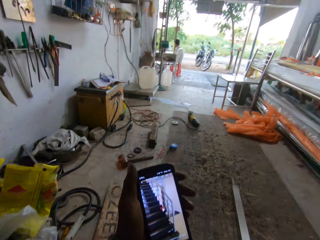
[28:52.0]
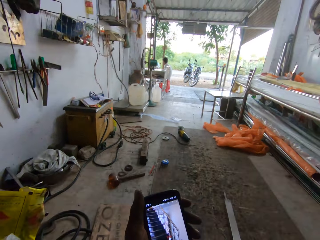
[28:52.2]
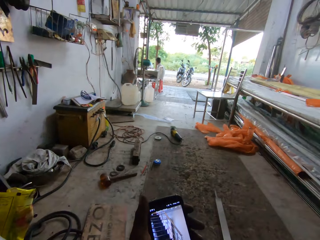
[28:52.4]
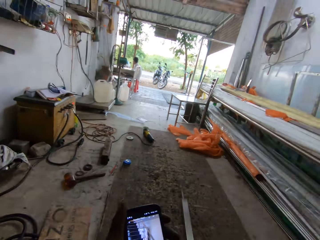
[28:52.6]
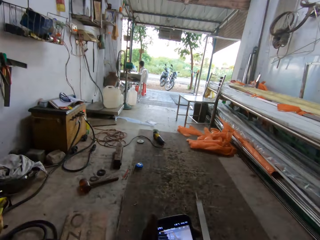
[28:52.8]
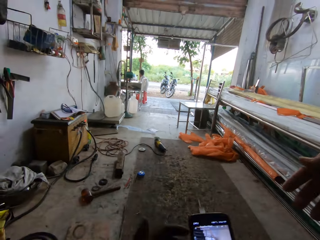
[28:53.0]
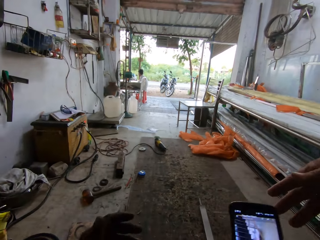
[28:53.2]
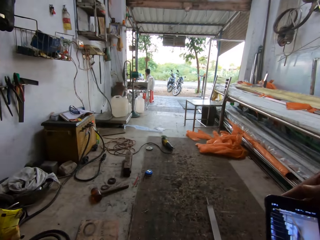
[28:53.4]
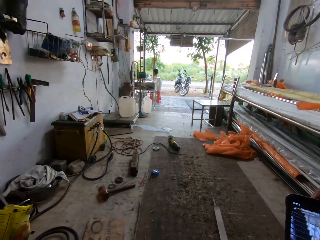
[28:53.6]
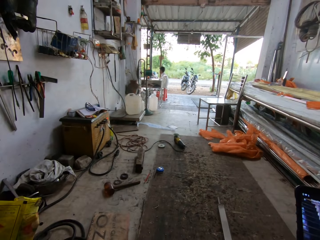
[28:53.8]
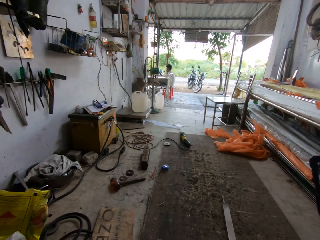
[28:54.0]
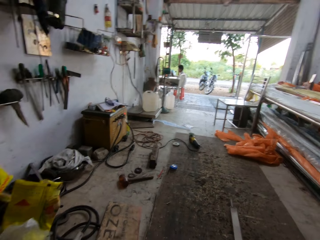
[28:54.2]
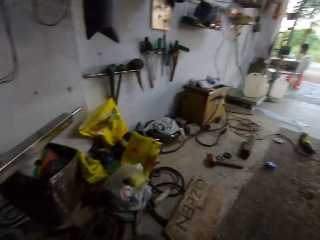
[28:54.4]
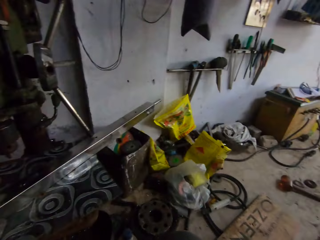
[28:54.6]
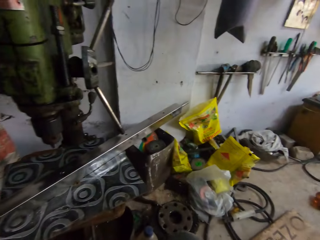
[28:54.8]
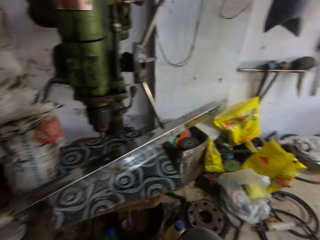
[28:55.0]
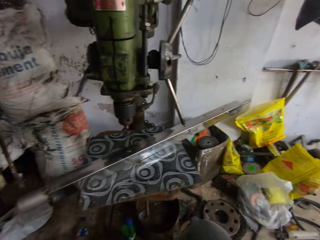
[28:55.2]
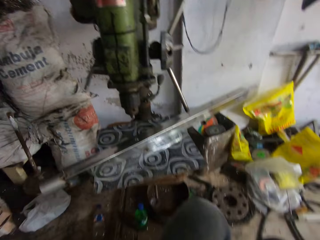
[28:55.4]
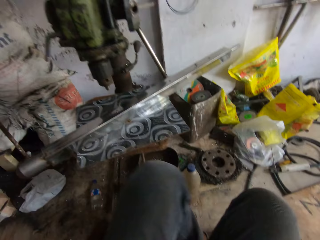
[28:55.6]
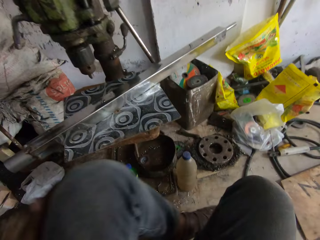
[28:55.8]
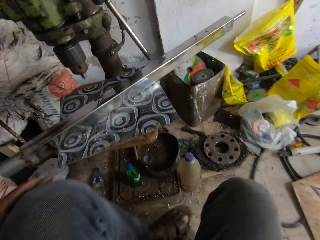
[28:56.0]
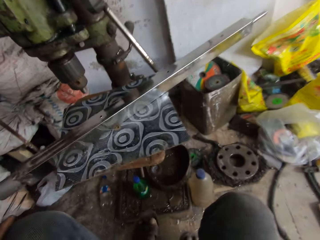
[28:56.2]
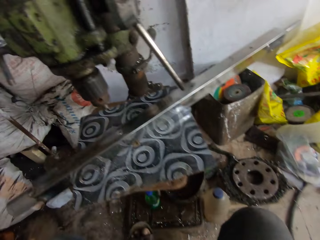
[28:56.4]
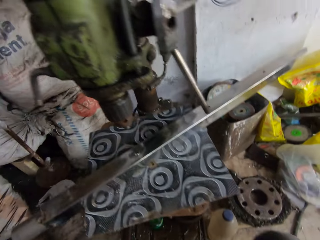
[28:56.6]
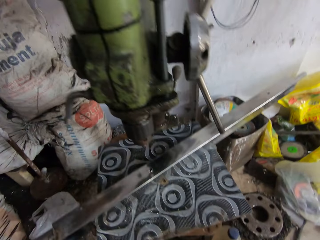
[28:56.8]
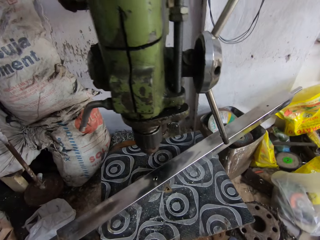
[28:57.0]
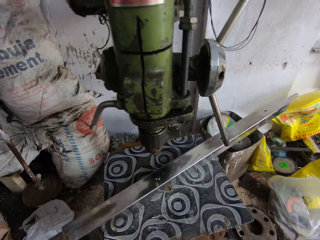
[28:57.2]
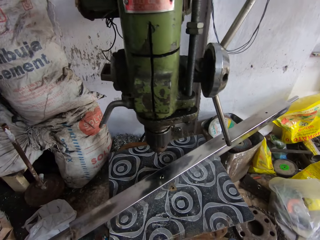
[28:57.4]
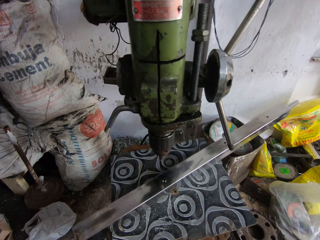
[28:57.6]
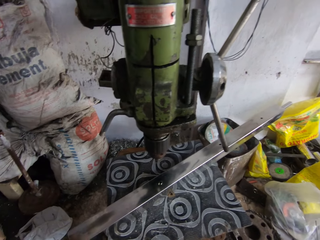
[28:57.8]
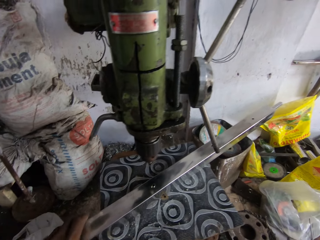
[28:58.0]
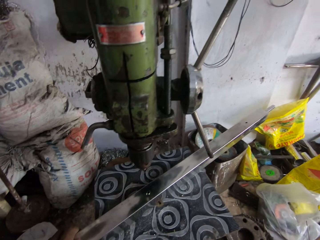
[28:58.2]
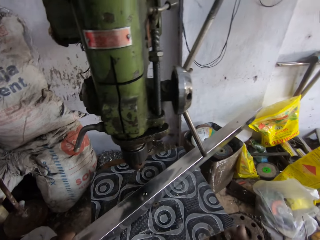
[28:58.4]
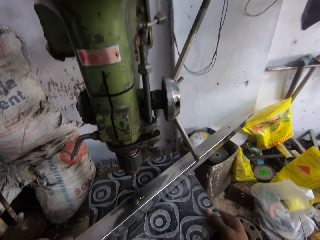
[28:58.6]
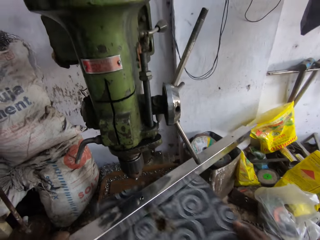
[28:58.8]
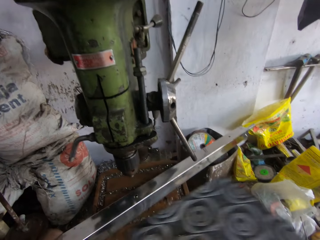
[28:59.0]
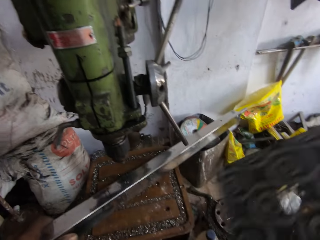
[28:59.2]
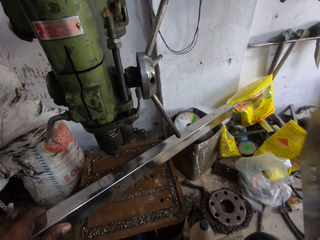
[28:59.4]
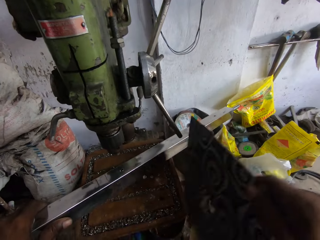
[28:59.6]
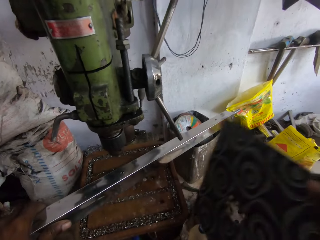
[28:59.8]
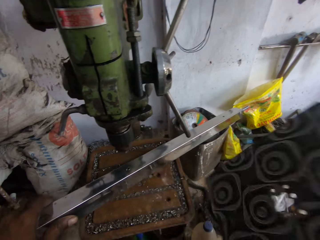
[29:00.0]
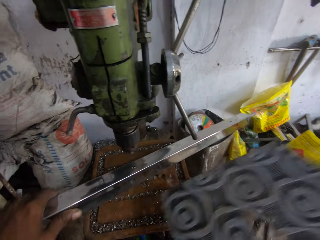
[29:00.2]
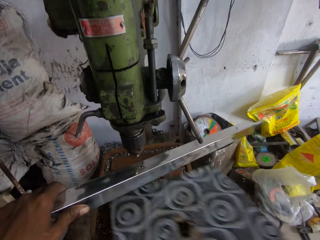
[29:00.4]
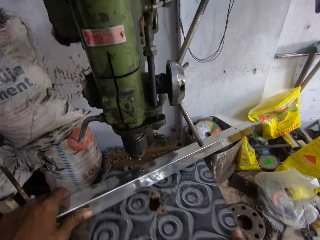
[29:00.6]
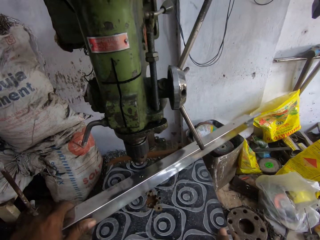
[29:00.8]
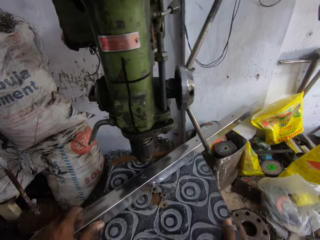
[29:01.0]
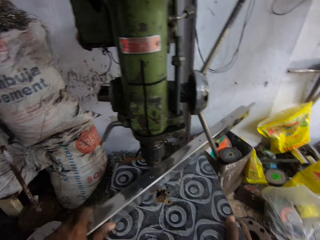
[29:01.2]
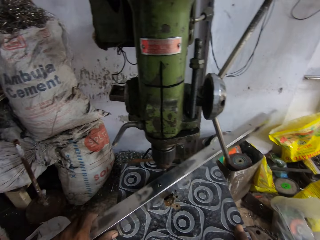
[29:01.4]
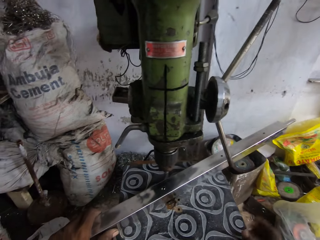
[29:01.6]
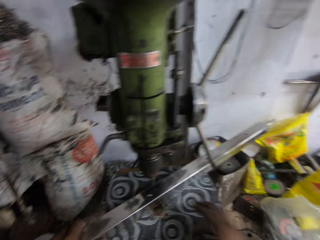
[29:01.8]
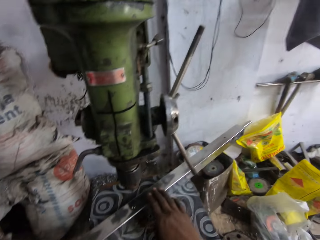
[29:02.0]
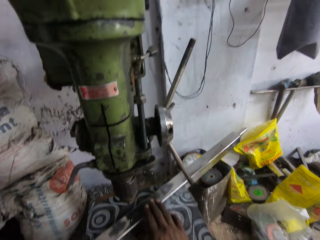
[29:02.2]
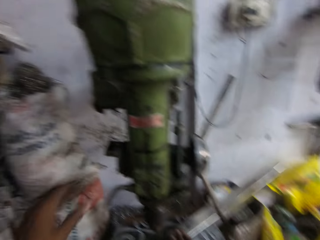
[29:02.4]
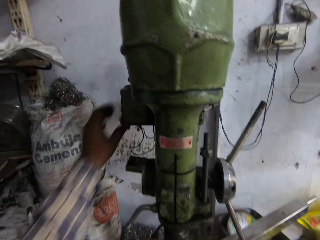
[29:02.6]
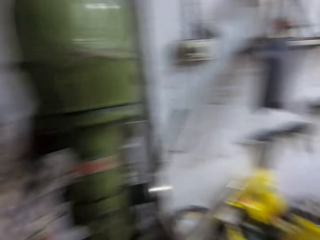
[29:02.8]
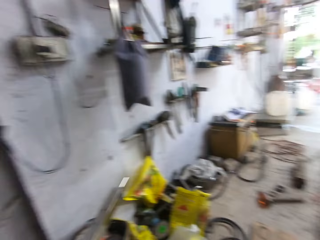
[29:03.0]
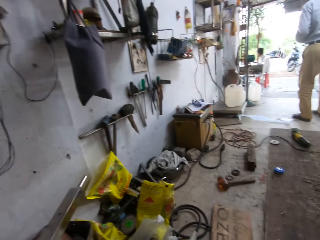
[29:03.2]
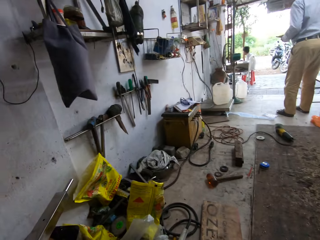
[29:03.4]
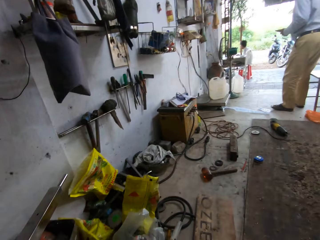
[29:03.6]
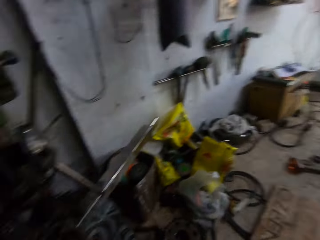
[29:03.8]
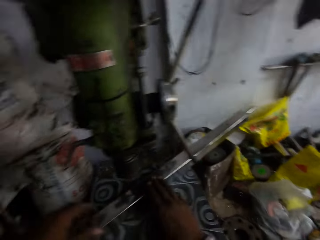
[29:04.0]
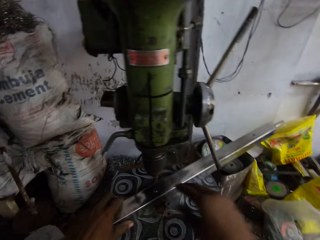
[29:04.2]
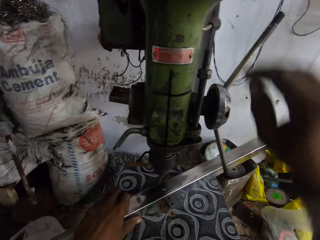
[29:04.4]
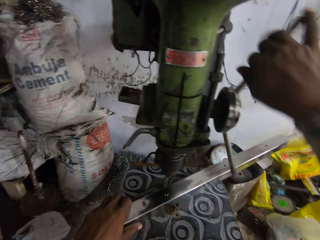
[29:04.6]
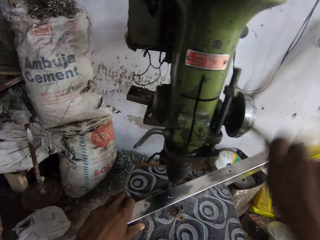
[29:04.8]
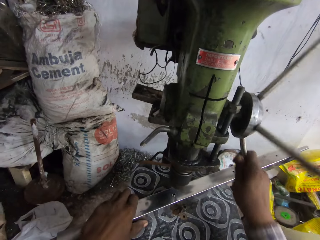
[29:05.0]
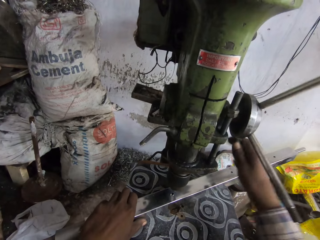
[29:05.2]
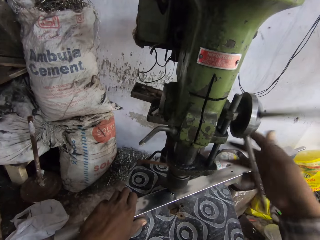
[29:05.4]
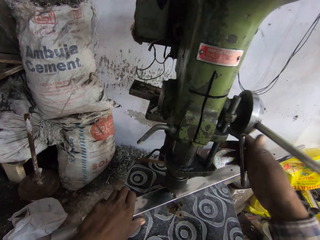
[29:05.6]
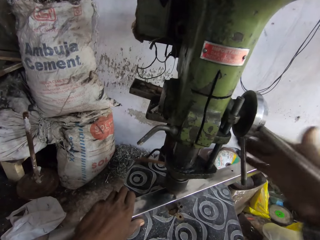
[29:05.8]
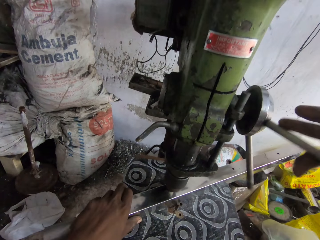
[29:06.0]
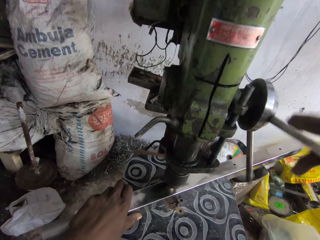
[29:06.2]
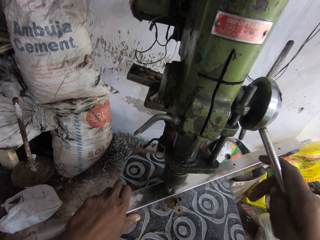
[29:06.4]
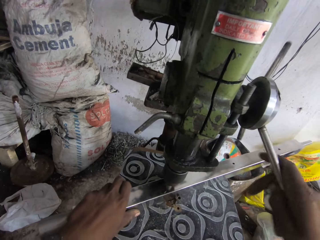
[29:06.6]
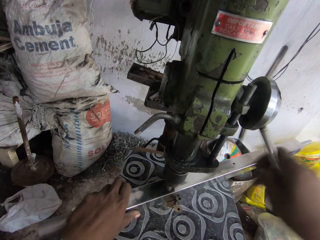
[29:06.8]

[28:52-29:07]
The camera wearer gives the phone to the man with his right hand. He removes the table top with his right hand. He hits the table top on the drill press with his right hand. He drops the table top on the table with his right hand. He holds the metal rod on the table with his right hand. He turns on the drill press with his left hand. He turns the quill feed on the drill press that drills the rod with his right hand. He puts holes on the metal.

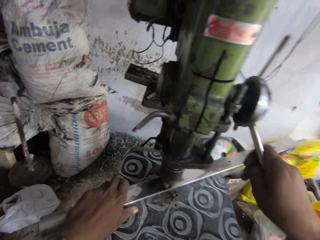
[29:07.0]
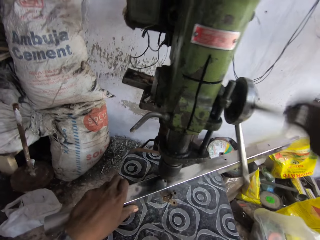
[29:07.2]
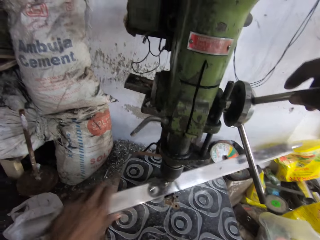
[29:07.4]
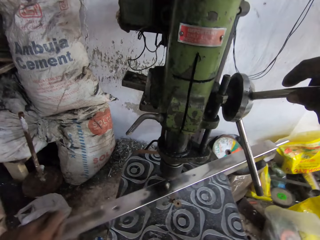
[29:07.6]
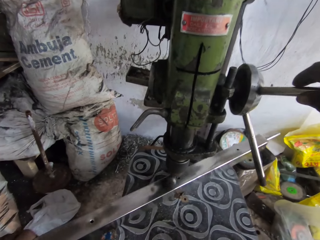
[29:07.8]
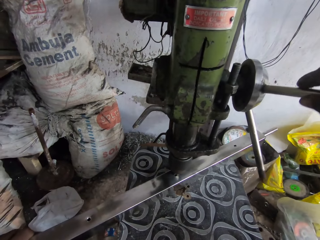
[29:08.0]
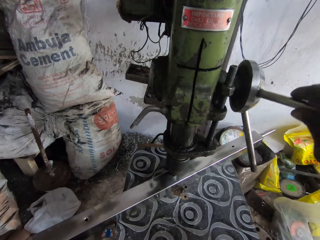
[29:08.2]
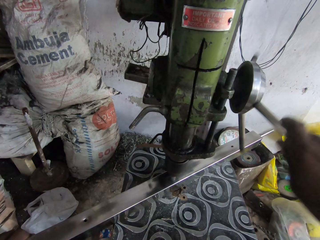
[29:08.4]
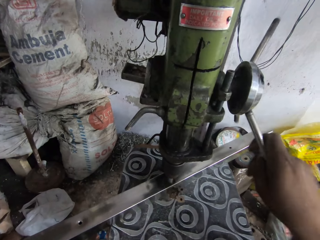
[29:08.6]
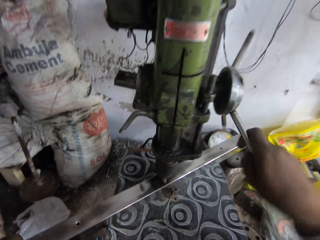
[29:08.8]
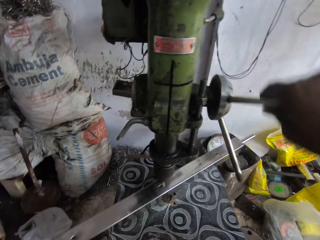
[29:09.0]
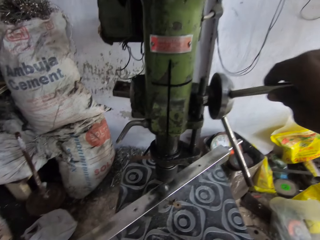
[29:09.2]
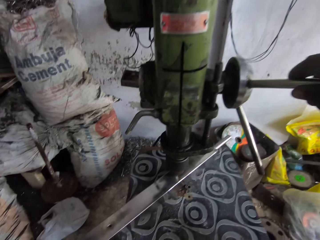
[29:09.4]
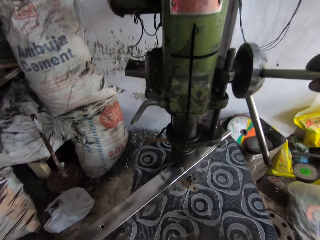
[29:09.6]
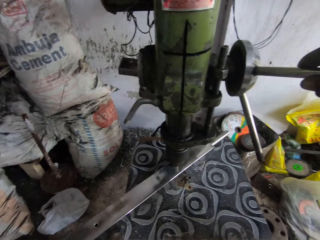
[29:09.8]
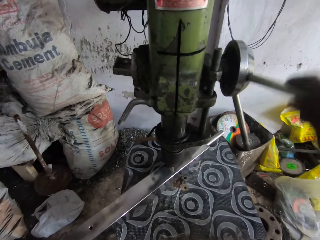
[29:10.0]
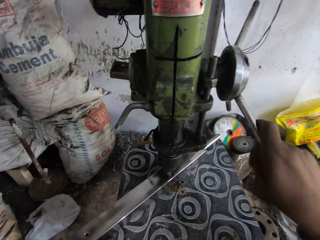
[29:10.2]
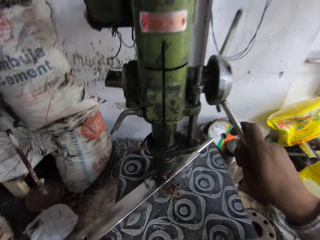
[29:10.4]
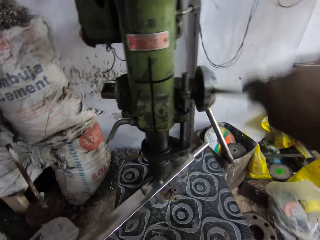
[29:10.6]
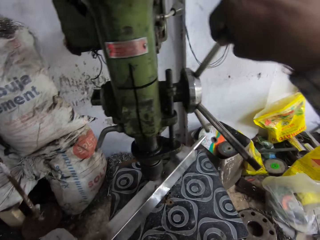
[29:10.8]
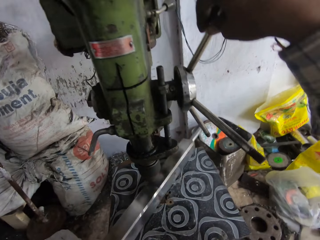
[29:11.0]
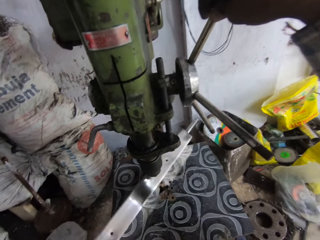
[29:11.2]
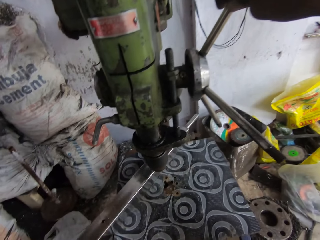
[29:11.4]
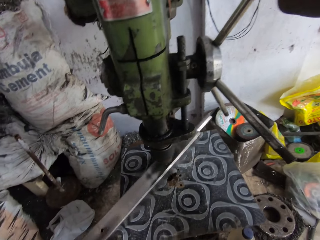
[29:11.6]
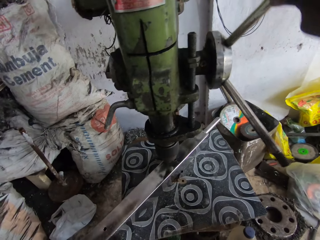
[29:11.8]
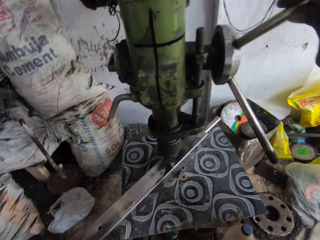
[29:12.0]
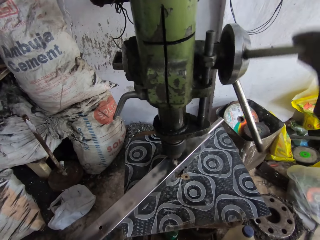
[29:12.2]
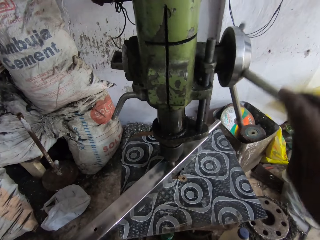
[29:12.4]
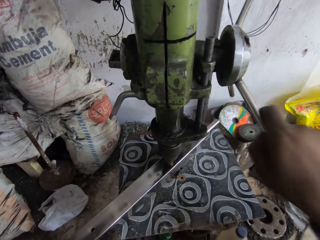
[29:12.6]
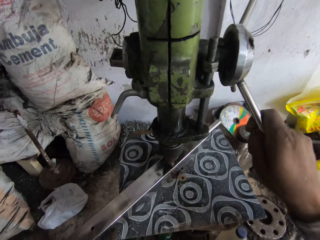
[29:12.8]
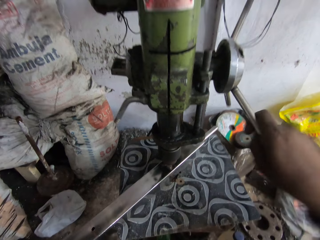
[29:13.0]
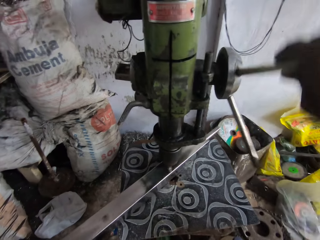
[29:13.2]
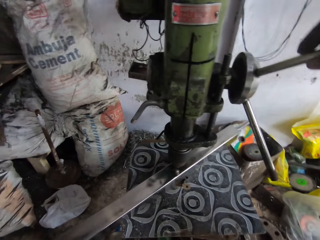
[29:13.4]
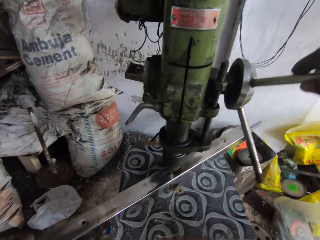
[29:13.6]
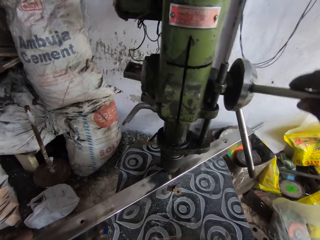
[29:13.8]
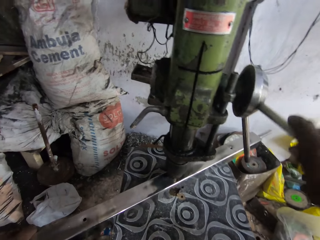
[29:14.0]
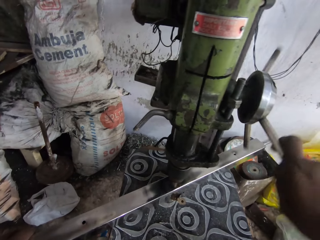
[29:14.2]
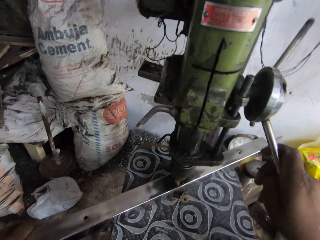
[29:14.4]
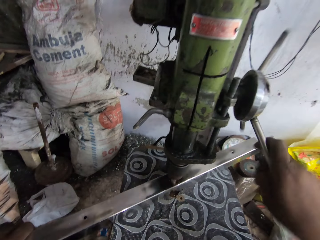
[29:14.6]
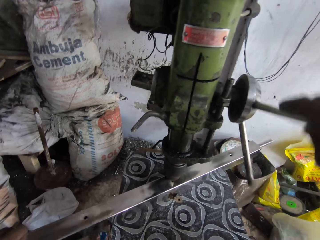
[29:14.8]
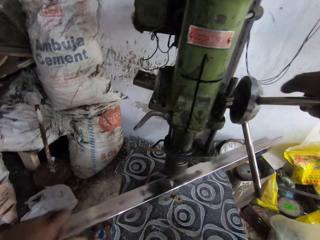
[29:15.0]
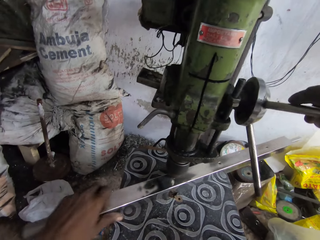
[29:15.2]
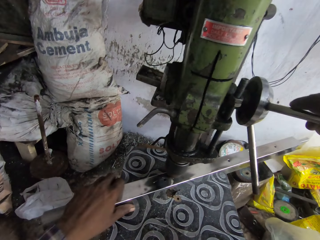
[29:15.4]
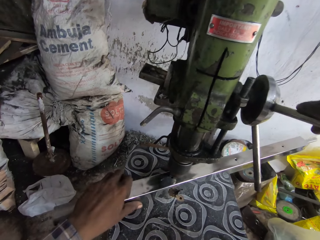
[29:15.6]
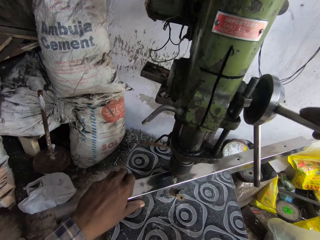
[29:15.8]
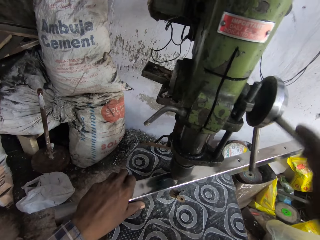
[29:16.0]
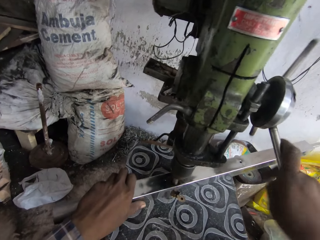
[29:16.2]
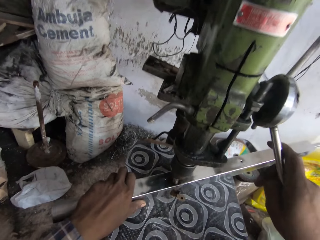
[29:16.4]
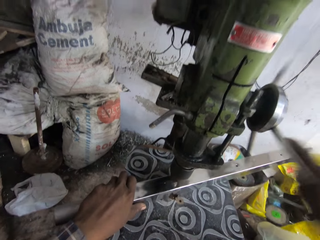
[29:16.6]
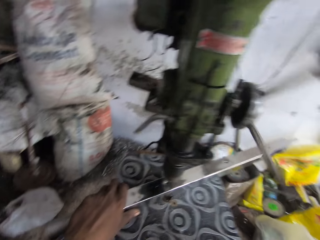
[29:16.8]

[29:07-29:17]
The camera wearer moves the metal rod across the table with his left hand. He turns the quill feed on the drill press that drills the rod with his right hand. He moves the metal rod across the table with his left hand. He turns the quill feed on the drill press that drills the rod with his right hand. He flips the metal rod with his left hand. He turns the quill feed on the drill press that drills the rod with his right hand. He moves the metal rod across the table with his left hand. He turns the quill feed on the drill press that drills the rod with his right hand. He moves the metal rod across the table with his left hand. He turns the quill feed on the drill press that drills the rod with his right hand.
